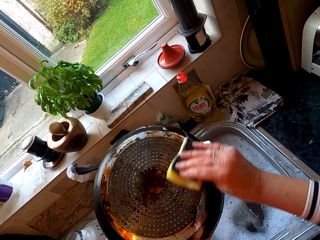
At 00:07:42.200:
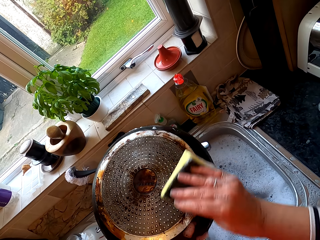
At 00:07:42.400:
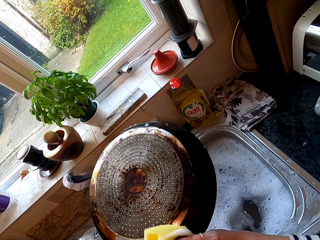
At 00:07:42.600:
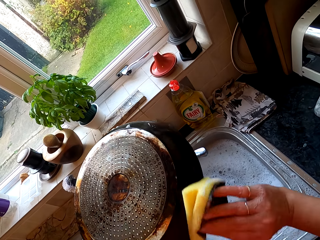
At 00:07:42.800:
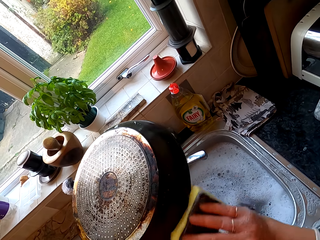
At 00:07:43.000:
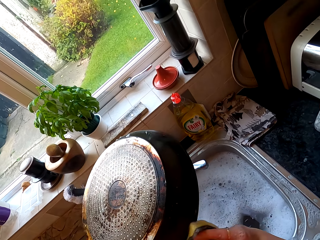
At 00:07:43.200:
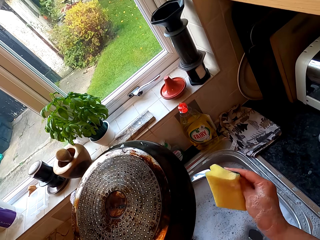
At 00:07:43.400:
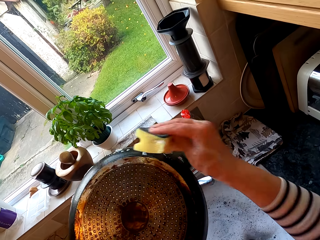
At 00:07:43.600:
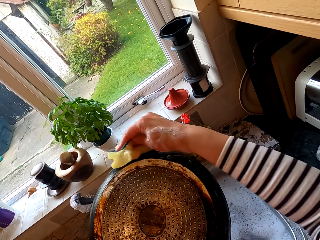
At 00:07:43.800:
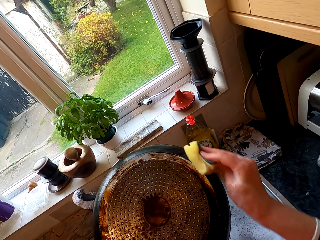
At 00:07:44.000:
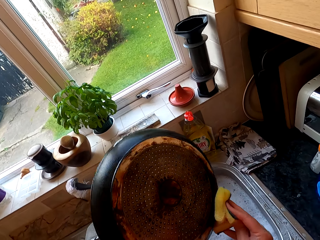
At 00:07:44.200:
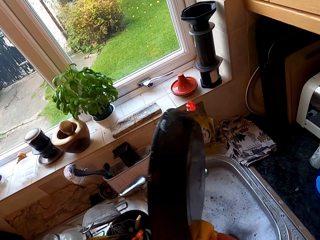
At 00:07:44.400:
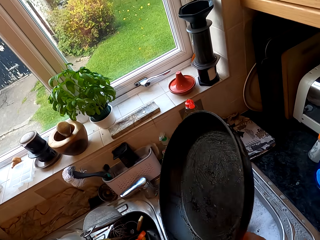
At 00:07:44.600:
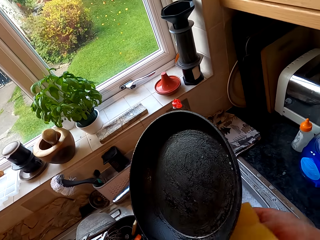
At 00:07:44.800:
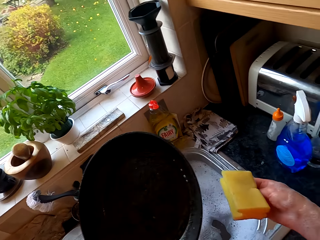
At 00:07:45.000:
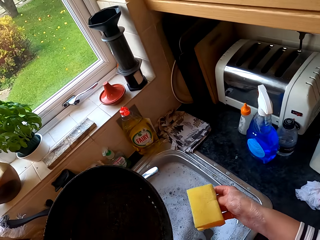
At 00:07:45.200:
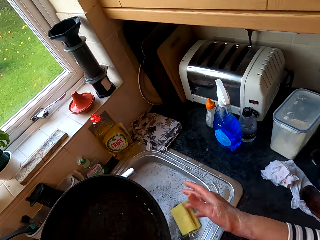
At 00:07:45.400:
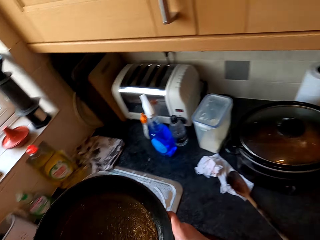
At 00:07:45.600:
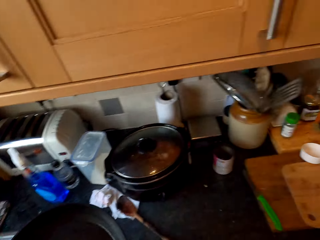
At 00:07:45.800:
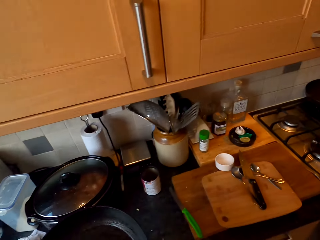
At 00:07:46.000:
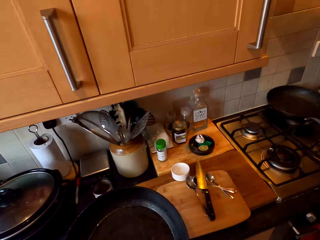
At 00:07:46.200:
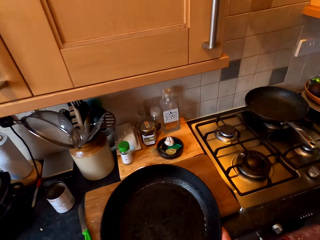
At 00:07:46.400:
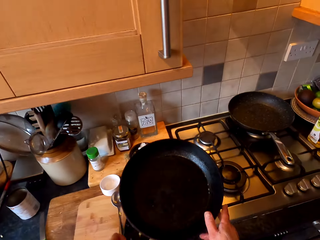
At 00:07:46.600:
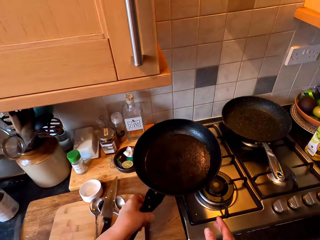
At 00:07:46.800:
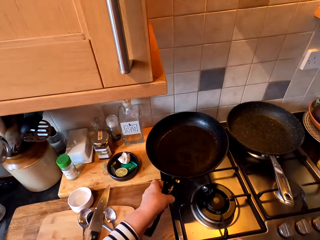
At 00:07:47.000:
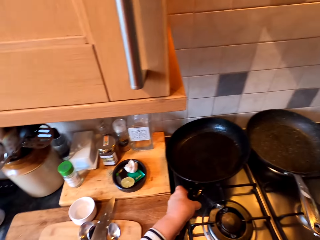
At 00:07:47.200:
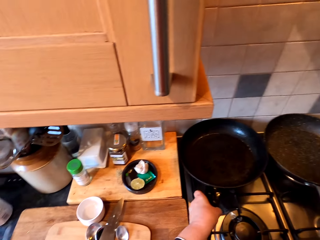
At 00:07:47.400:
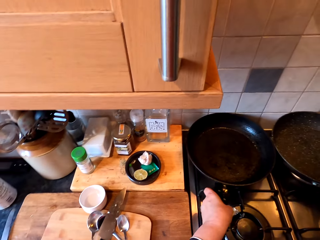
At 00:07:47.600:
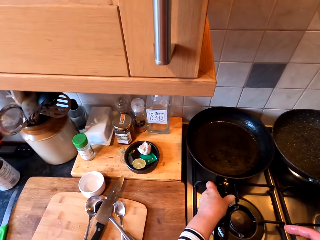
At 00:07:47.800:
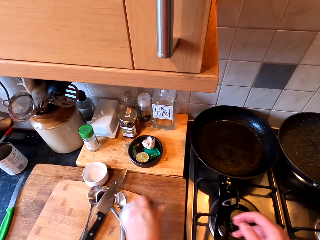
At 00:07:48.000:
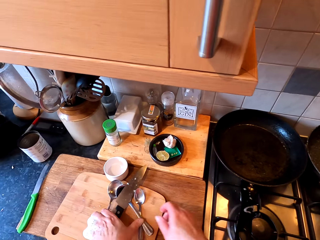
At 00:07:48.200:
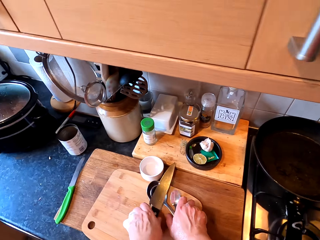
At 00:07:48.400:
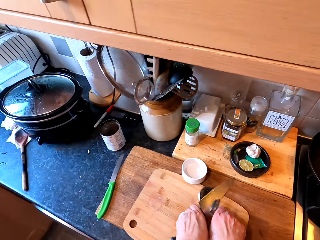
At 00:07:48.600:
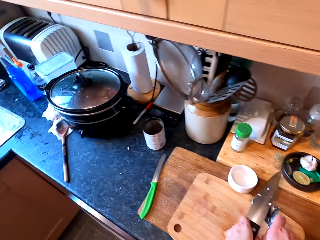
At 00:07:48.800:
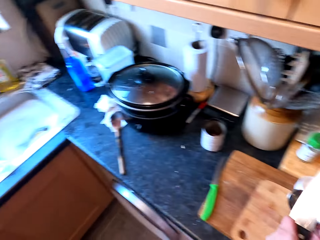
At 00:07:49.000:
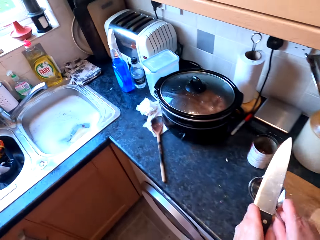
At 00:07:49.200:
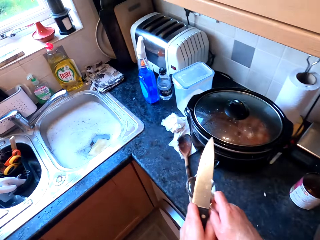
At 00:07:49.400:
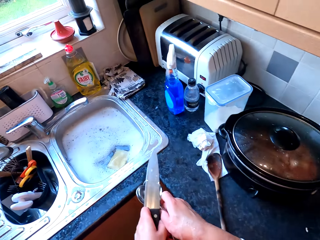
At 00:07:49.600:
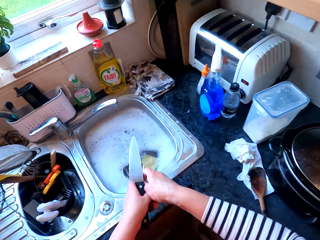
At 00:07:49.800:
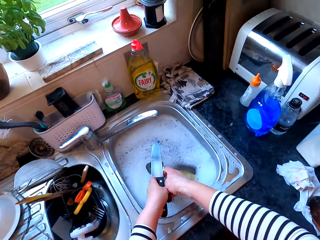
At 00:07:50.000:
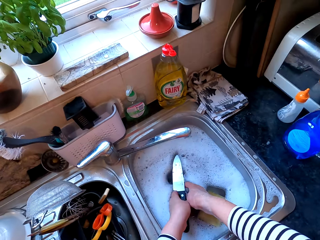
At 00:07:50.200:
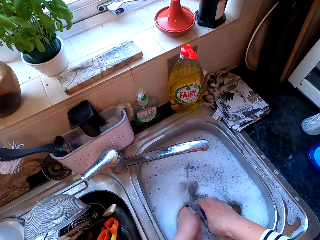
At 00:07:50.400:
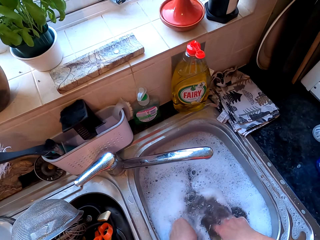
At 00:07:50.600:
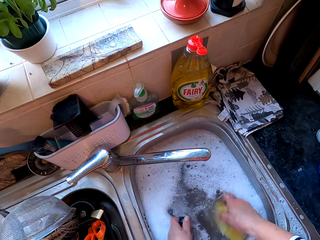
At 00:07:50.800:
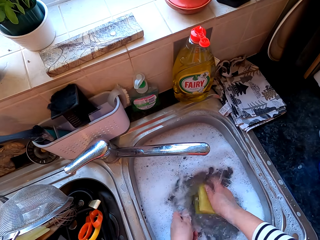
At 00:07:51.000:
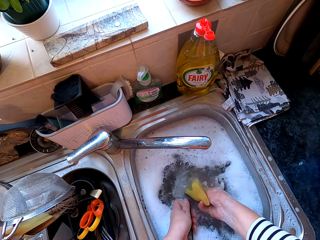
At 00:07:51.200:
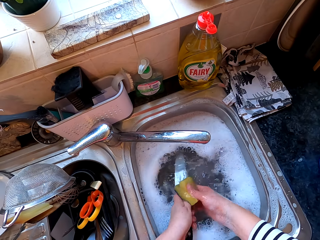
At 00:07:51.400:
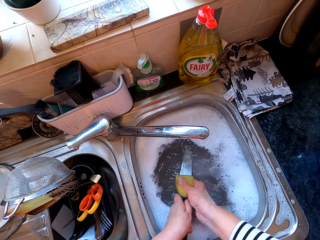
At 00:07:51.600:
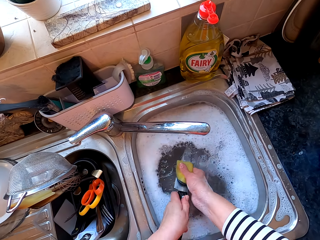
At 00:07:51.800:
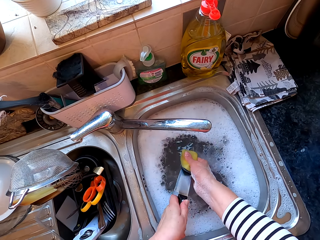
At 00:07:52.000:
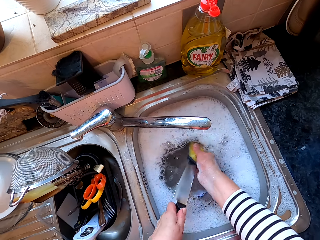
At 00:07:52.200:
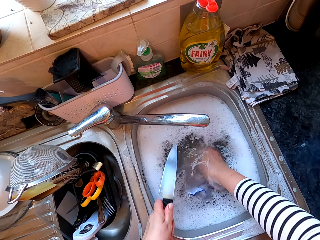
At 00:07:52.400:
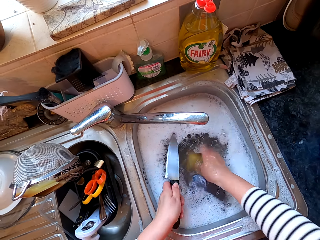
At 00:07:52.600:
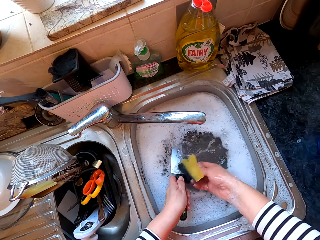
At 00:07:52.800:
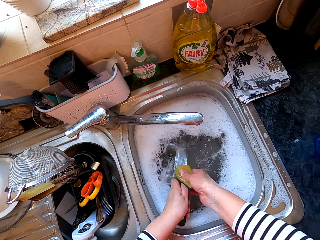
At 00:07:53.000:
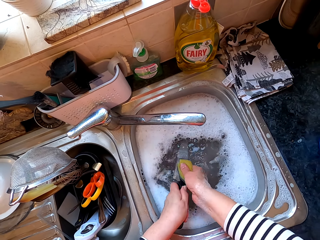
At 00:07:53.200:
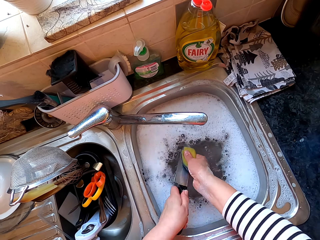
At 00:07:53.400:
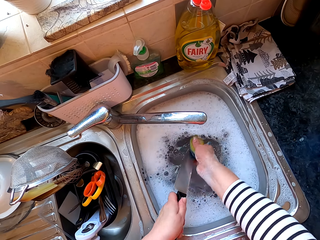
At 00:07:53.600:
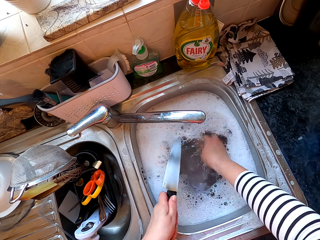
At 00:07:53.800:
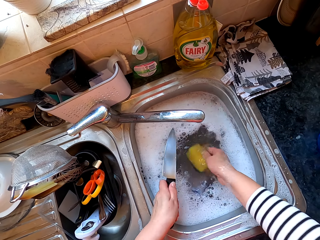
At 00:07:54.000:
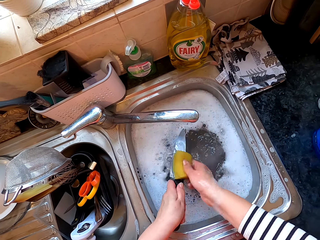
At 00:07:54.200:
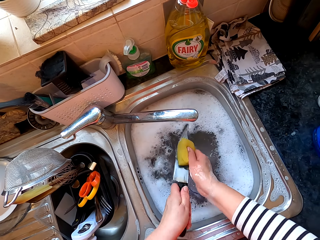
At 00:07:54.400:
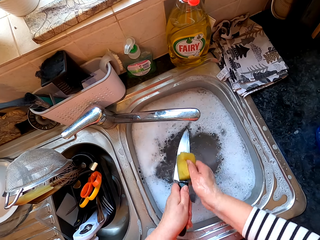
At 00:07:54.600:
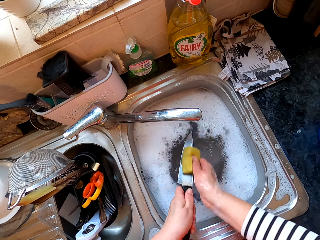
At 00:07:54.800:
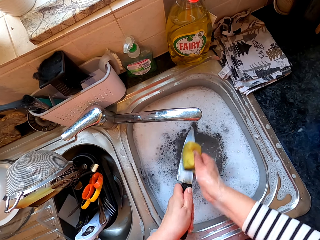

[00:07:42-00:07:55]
The camera wearer drops the scrubber in the water. They put the cooking pan on the cooking gas. They pick the knife and spoon. They dip both knife and spoon in the water. They wash the knife.

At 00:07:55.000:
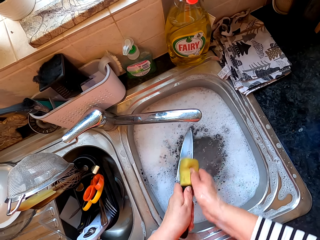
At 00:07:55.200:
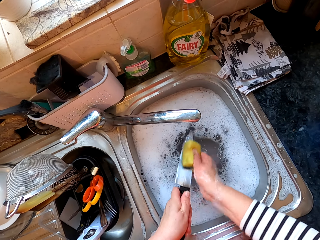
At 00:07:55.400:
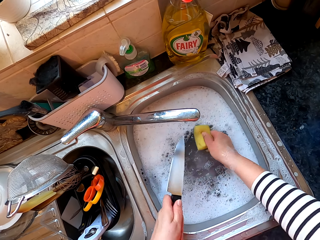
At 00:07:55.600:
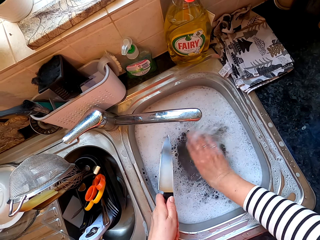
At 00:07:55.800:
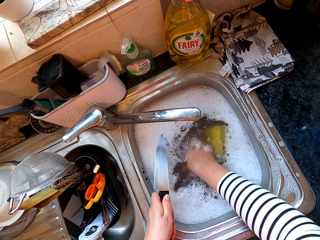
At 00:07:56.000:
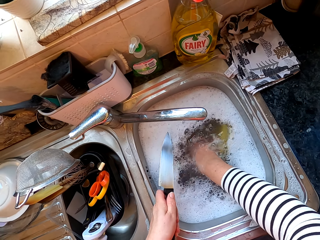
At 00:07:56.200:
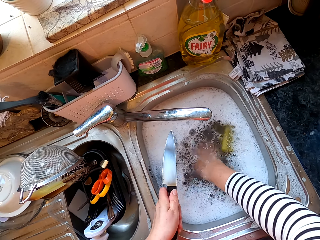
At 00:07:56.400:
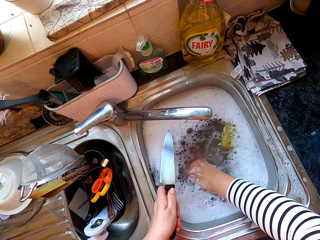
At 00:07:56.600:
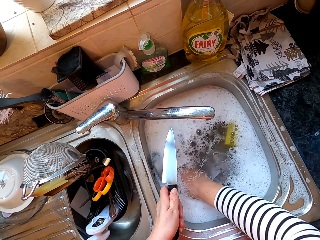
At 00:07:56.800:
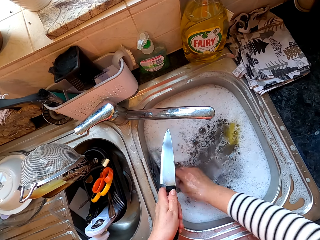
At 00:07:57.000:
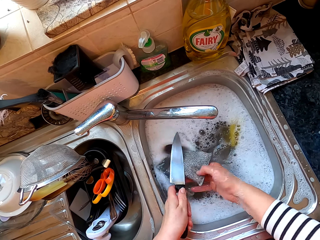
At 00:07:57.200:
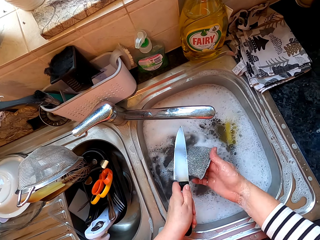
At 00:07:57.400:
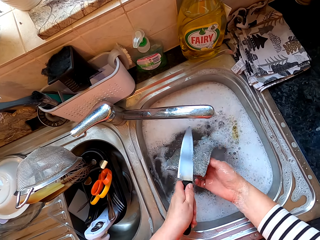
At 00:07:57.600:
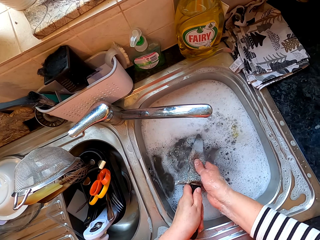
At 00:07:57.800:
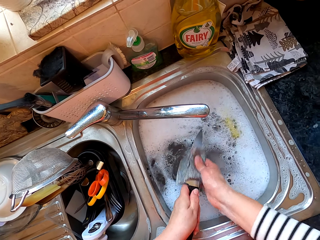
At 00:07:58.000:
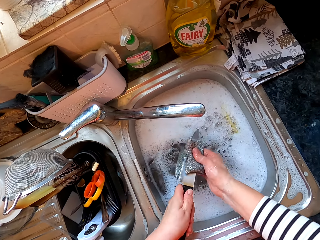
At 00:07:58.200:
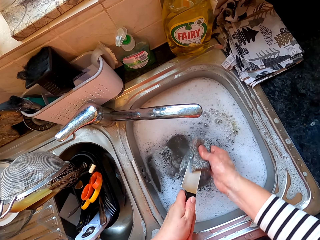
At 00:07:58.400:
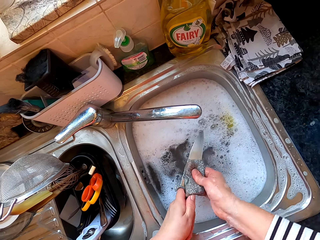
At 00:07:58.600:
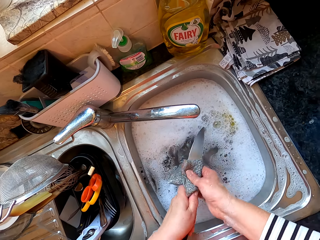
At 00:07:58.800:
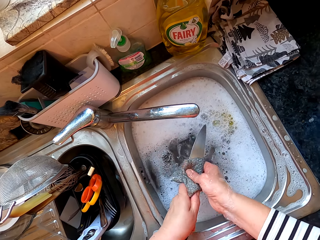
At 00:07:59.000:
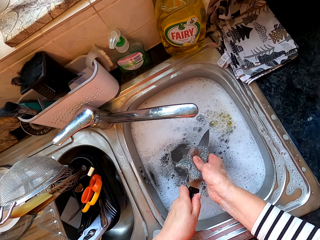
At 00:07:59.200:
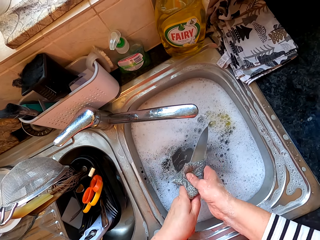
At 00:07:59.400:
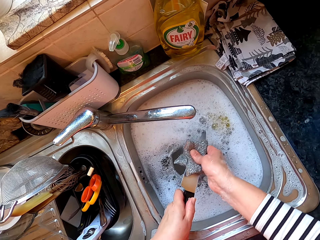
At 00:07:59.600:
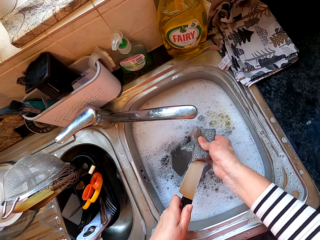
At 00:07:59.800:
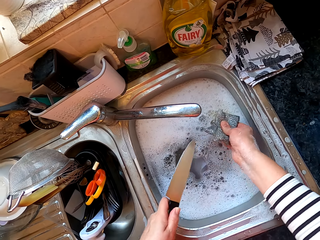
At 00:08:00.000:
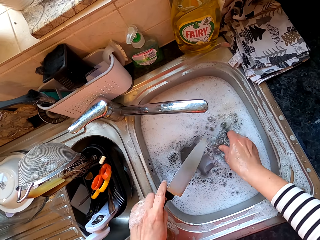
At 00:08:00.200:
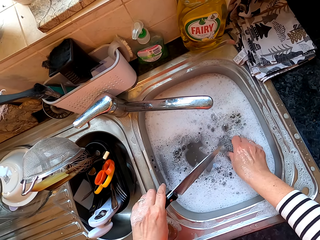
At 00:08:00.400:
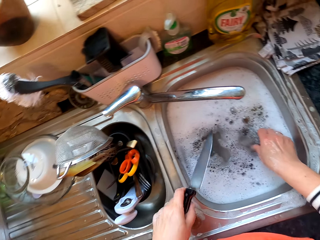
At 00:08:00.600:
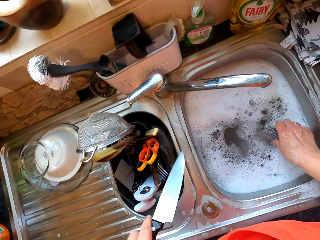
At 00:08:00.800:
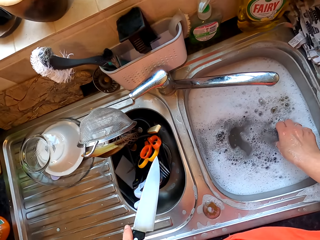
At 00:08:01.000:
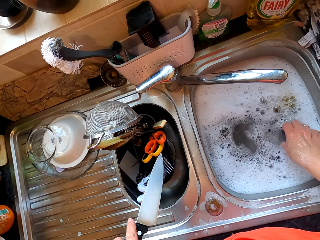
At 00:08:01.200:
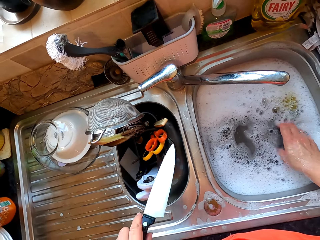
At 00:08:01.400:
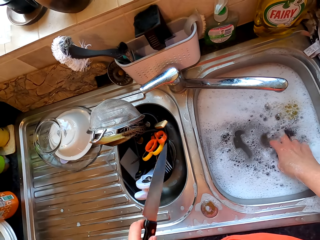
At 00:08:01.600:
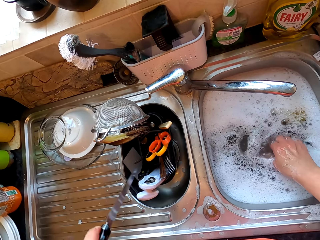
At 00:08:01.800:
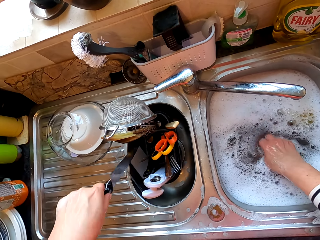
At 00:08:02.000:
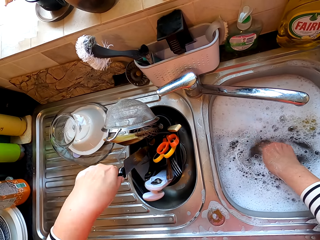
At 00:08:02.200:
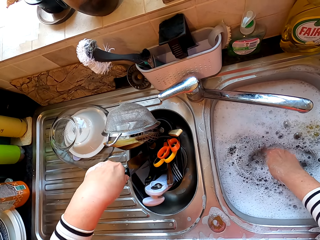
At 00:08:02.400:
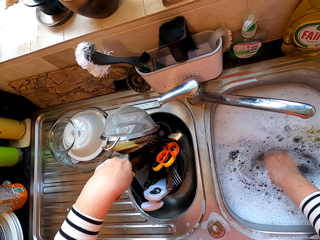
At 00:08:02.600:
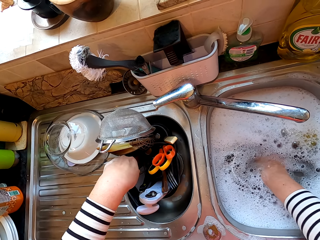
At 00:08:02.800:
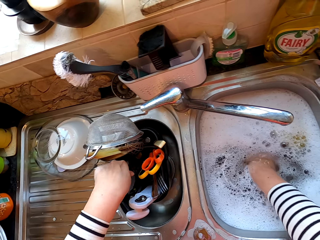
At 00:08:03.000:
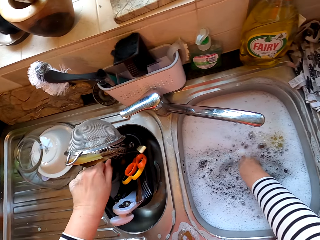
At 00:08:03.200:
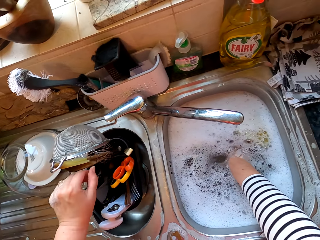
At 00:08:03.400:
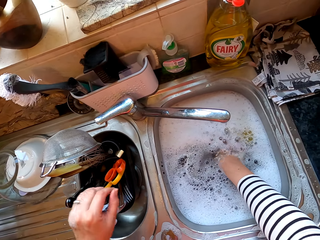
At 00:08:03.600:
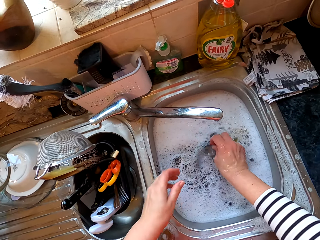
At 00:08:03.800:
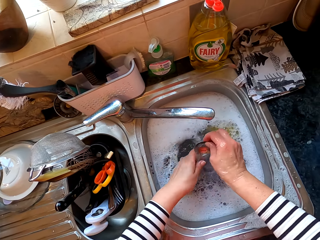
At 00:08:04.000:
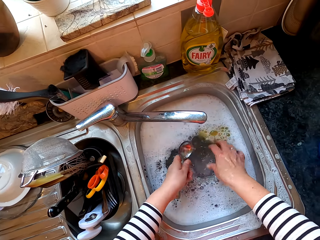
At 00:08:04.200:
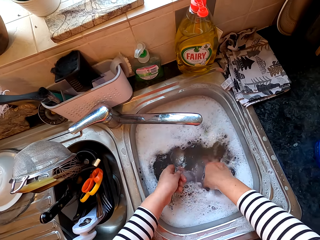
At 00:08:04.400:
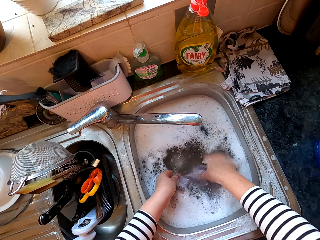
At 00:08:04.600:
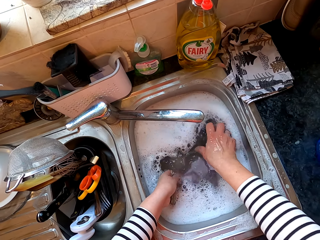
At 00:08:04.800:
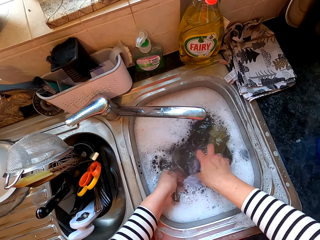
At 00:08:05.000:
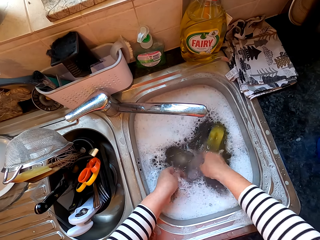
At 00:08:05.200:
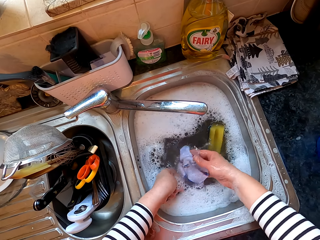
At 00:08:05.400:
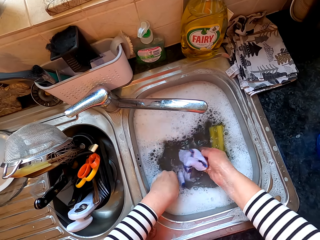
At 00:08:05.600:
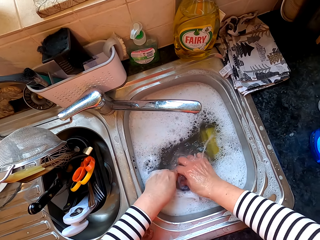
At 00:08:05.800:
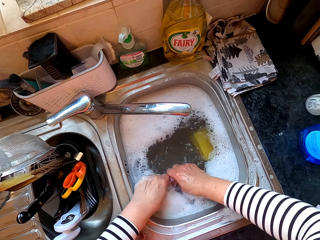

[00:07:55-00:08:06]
The camera wearer picks the steel wool. They wash the knife with the steel wool. They dip the steel wool in water. They put the knife in the tin or sink. They pick the spoon. They pick the cloth.
